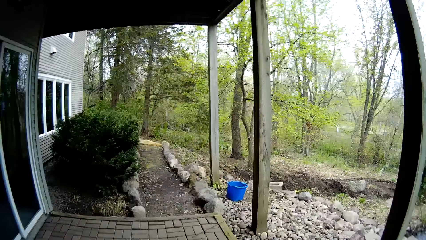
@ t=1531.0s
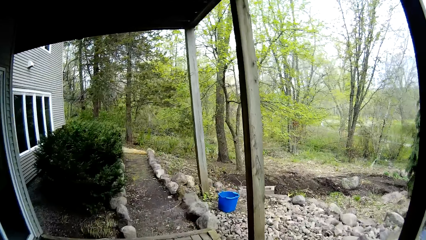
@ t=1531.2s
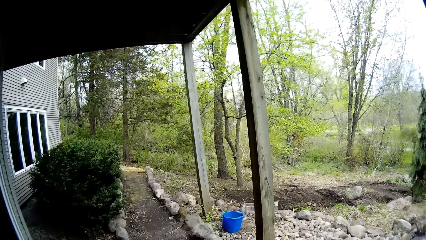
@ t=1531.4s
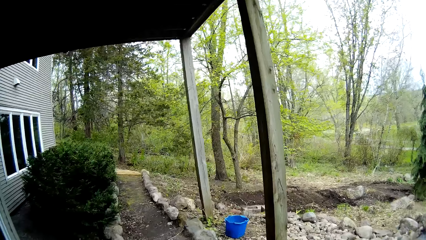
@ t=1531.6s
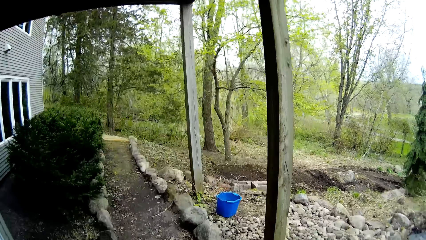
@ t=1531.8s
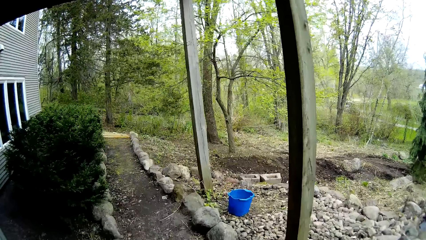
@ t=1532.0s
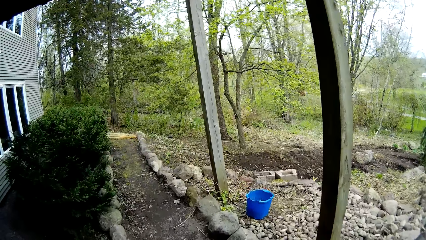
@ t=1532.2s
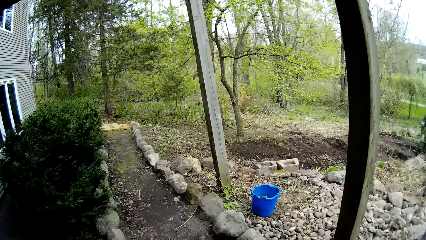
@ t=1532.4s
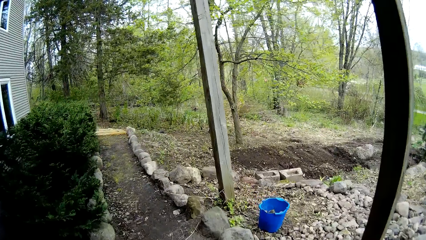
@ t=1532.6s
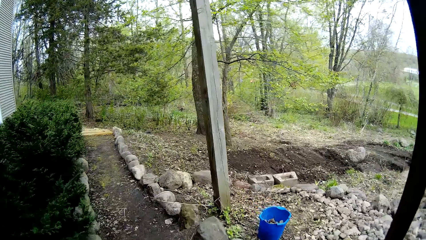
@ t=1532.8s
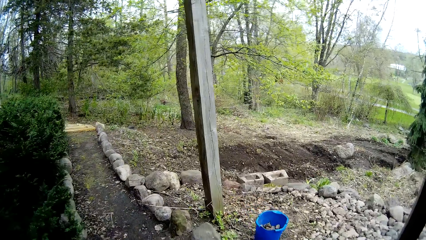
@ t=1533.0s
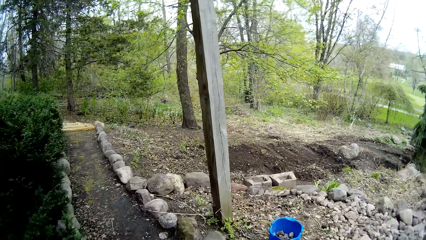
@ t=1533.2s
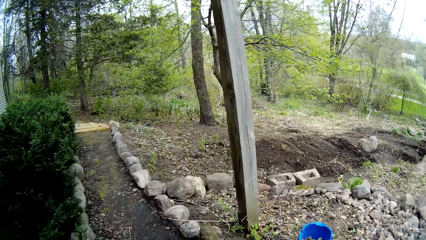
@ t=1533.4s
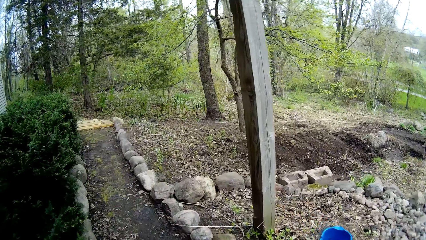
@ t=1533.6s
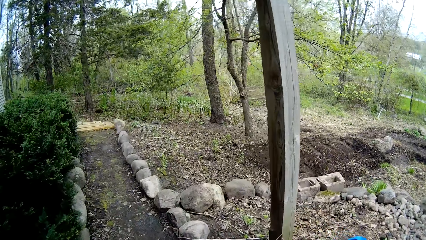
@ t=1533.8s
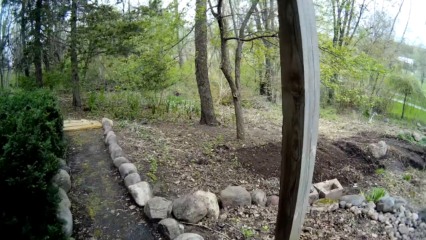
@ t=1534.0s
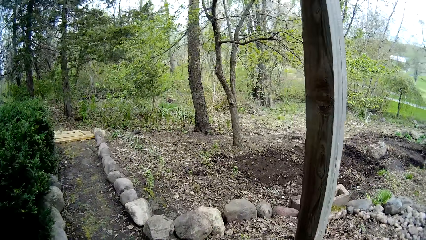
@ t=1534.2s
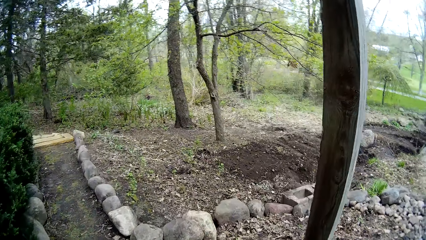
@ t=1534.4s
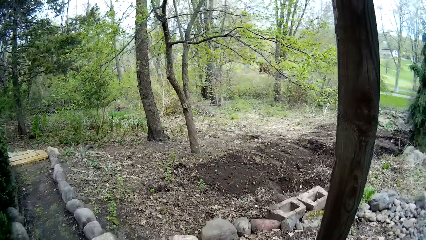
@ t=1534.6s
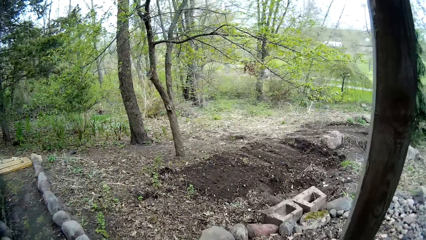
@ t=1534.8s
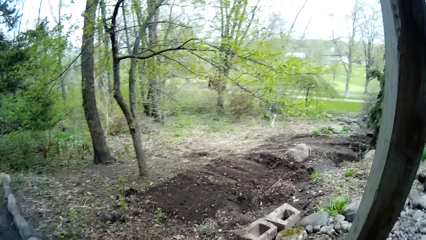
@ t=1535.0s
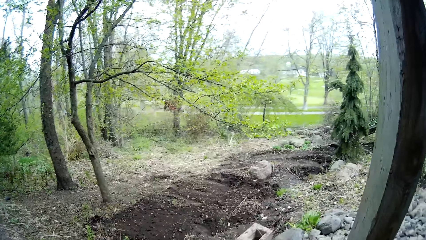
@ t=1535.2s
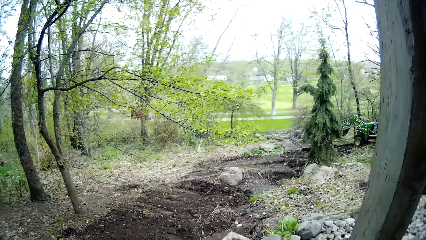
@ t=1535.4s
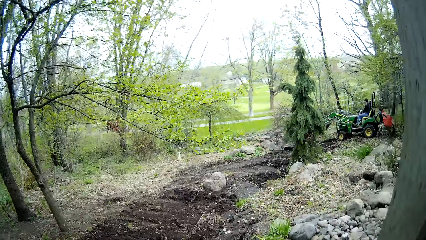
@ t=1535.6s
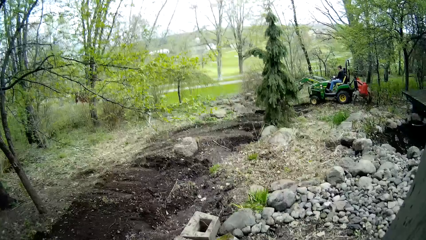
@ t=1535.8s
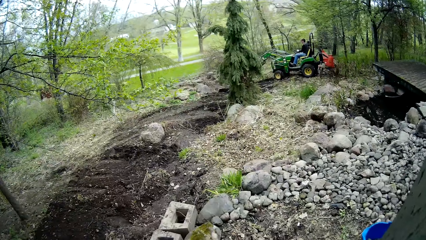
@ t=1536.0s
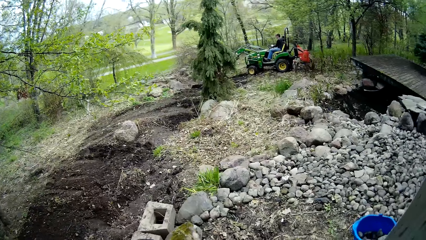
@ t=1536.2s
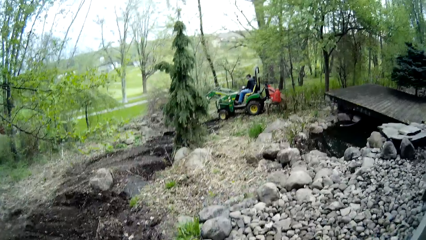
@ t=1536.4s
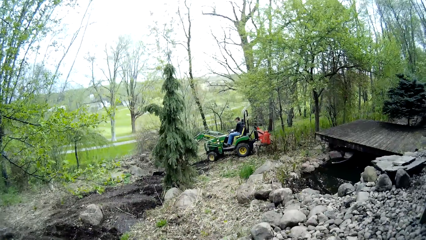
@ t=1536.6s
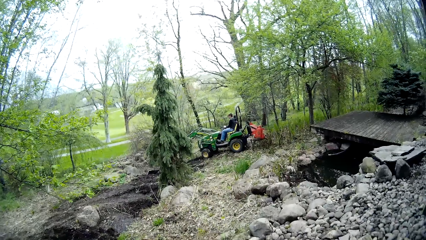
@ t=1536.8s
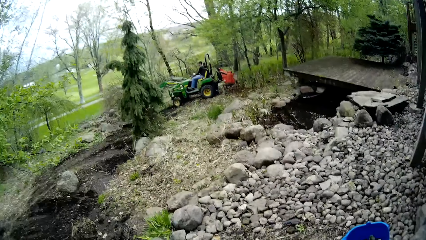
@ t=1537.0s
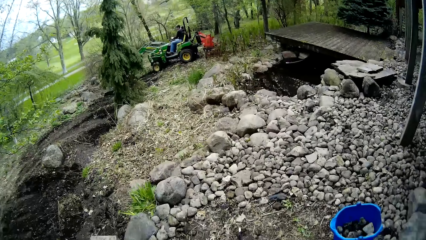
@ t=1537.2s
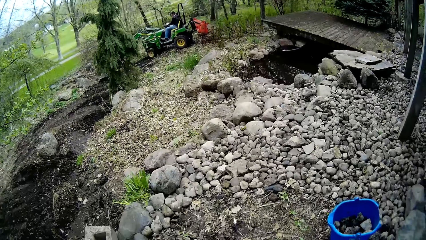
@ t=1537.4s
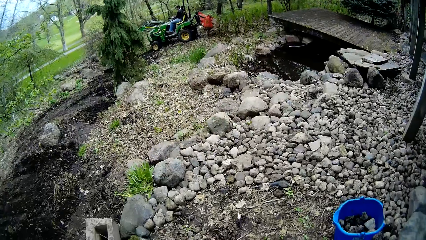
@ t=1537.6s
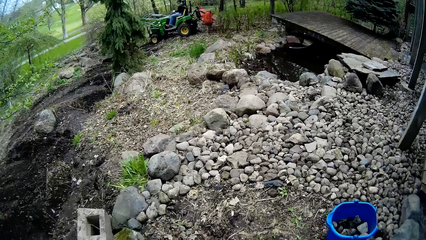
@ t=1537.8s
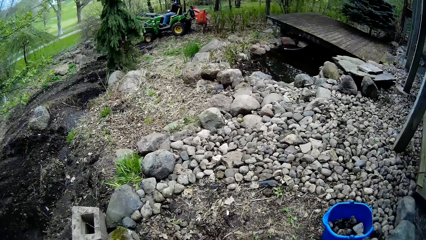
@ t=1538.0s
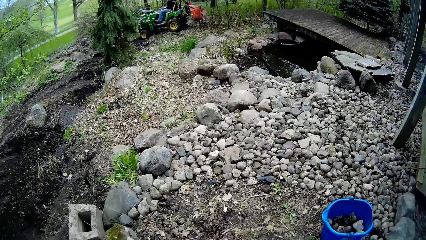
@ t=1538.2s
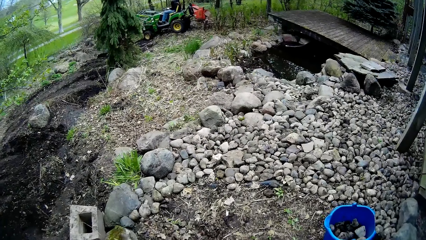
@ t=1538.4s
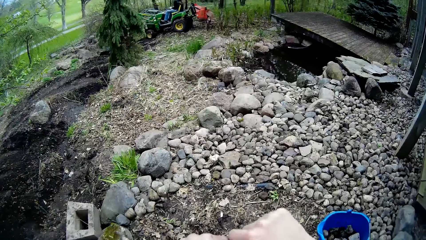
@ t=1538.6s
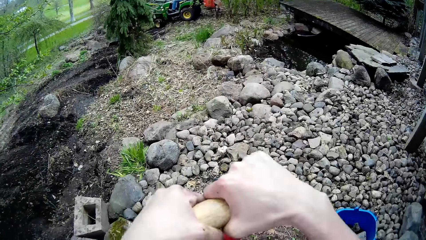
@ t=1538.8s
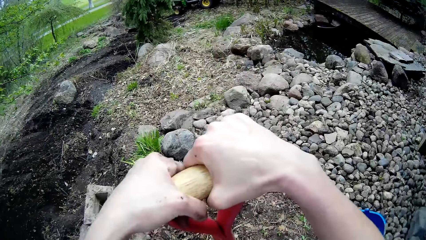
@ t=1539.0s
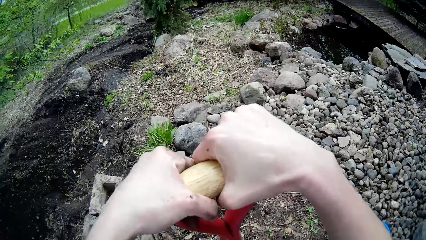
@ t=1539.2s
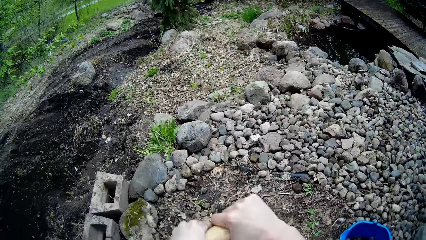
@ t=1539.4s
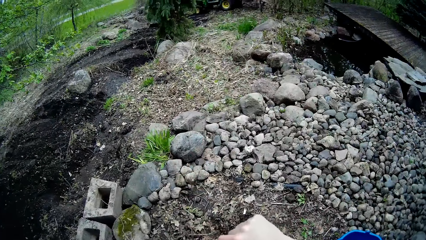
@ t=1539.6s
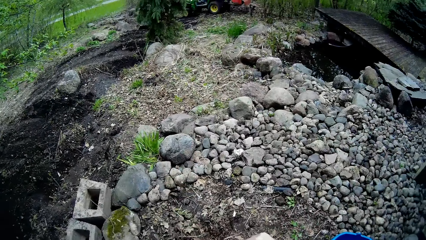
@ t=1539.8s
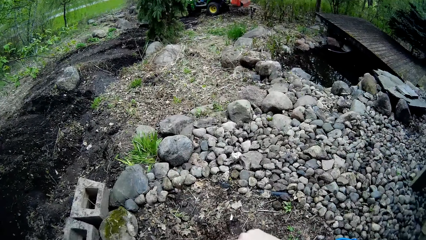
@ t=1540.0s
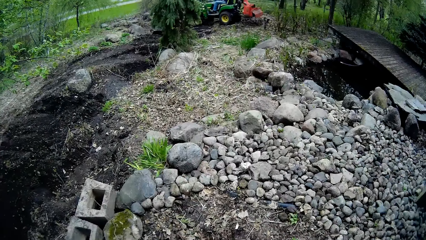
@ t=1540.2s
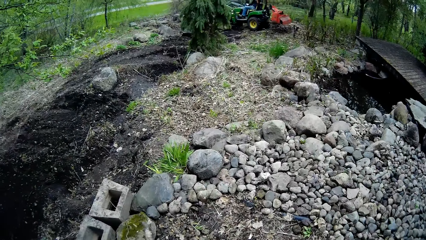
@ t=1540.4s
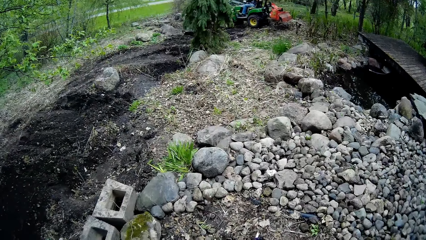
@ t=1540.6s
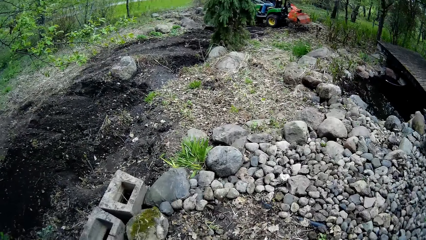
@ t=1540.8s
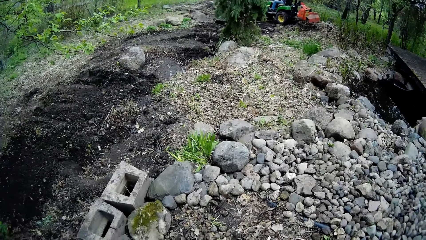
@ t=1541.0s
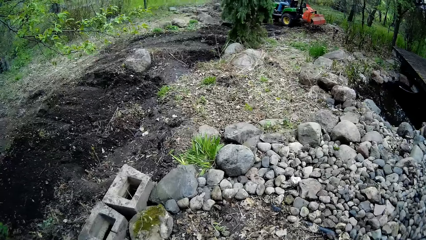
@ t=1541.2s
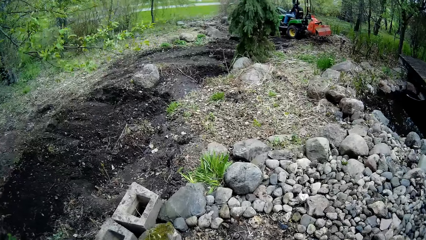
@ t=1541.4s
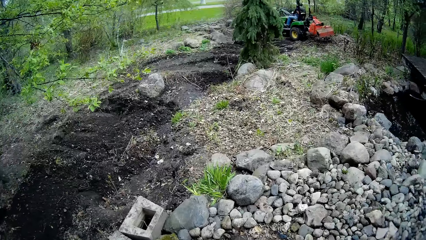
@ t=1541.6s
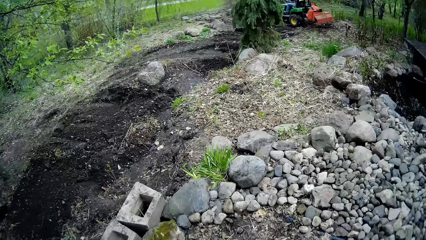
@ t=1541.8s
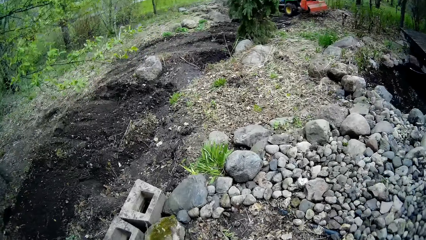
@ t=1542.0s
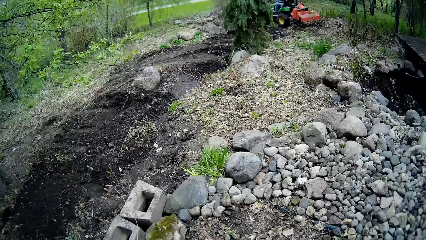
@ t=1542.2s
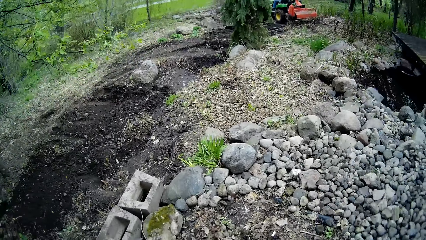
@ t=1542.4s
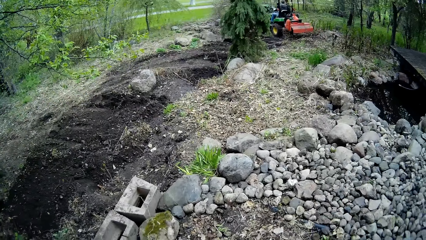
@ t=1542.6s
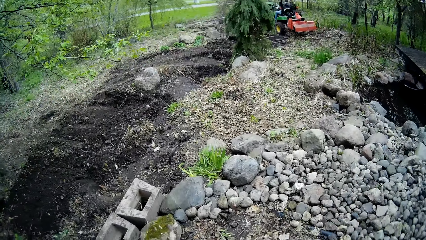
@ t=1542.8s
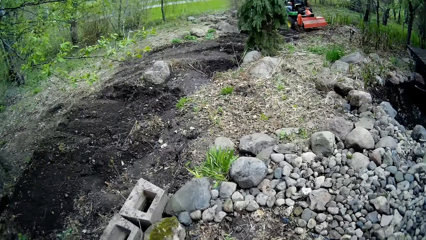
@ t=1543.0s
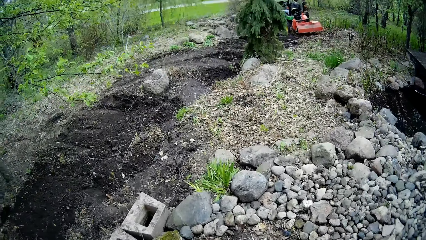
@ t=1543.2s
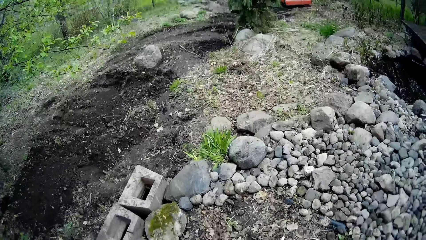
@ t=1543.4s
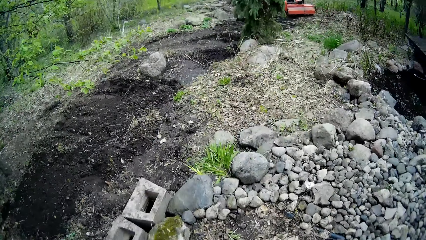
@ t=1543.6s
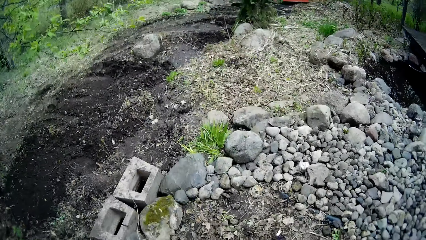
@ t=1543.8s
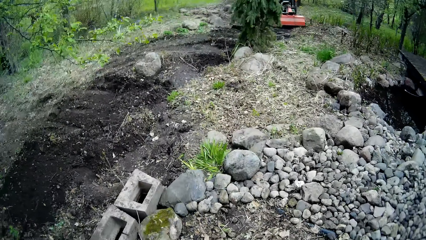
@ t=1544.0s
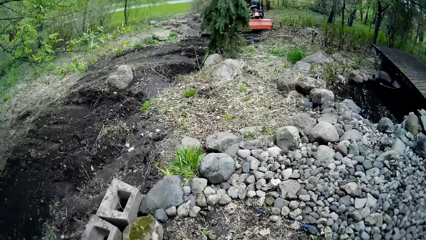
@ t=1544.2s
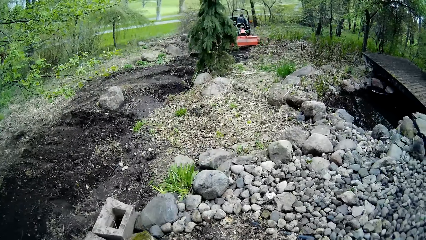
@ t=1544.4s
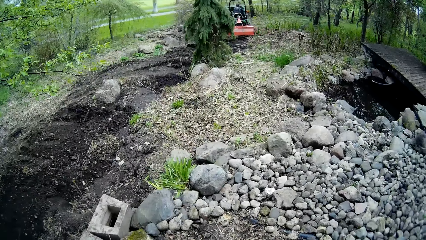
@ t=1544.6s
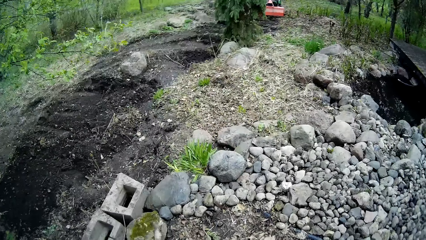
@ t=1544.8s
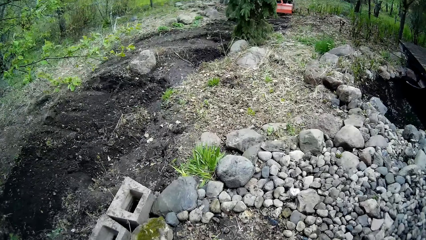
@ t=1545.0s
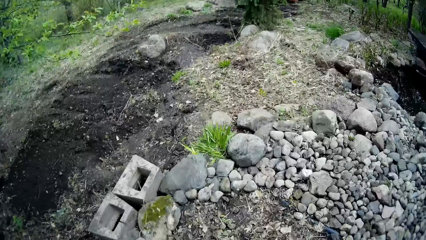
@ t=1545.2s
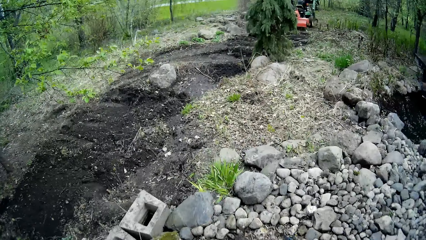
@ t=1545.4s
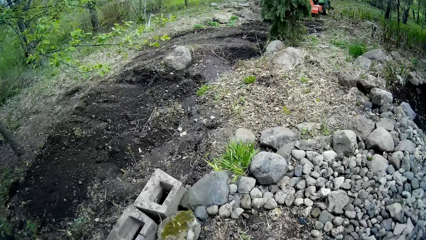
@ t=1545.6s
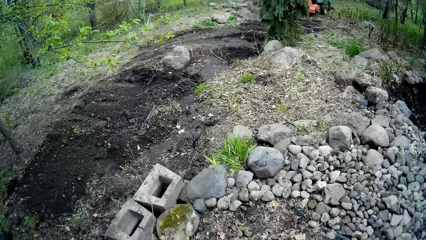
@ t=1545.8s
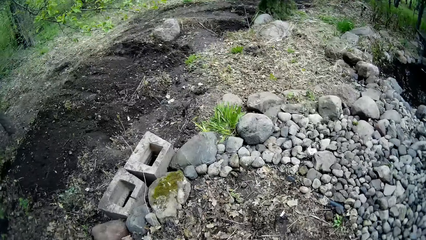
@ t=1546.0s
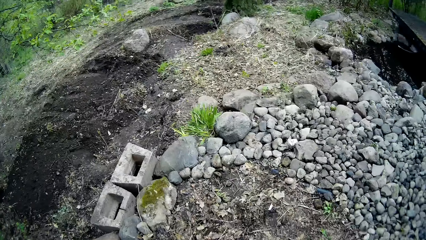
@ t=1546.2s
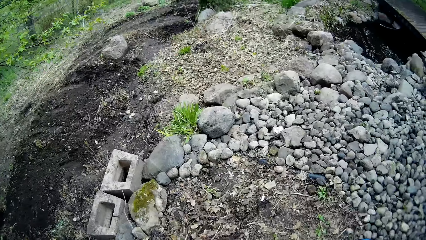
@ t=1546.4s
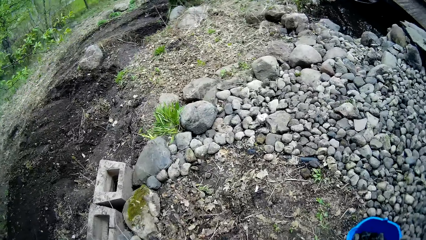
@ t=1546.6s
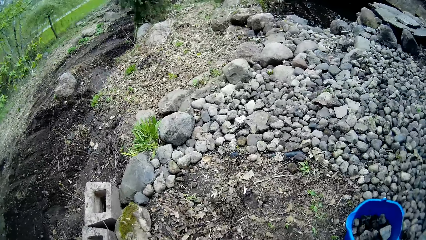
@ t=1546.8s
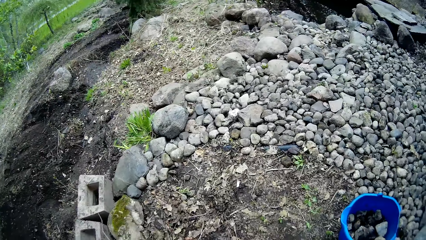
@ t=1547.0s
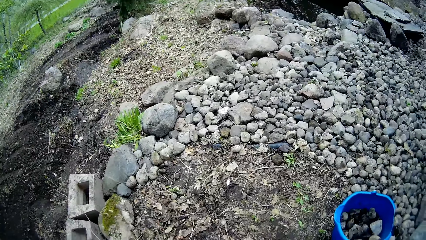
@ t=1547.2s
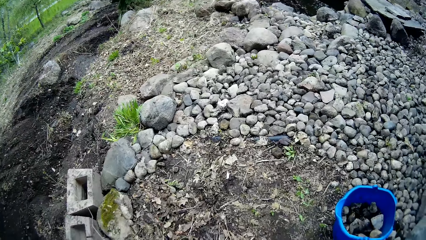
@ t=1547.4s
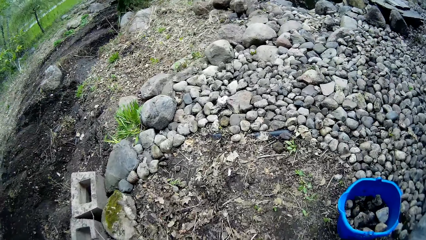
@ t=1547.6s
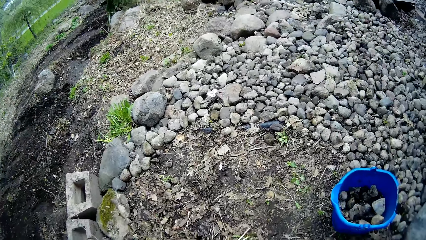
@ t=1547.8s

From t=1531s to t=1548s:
The camera wearer breaks sugarcane using both hands. He digs the ground with the spade in his hands.
